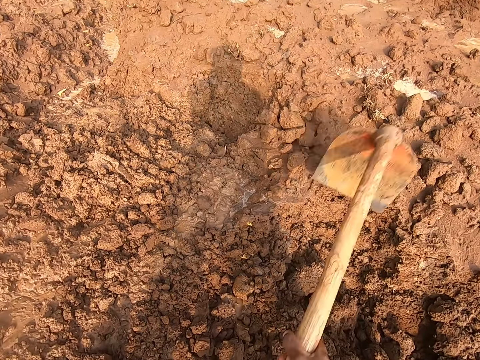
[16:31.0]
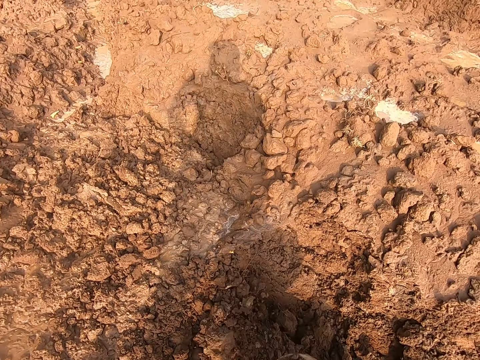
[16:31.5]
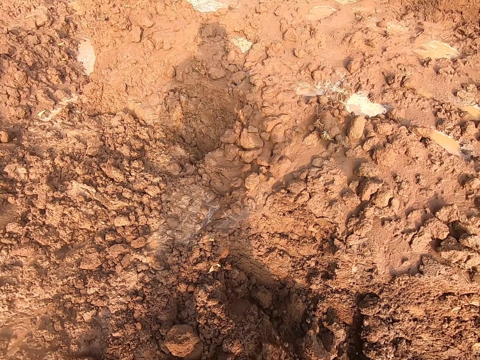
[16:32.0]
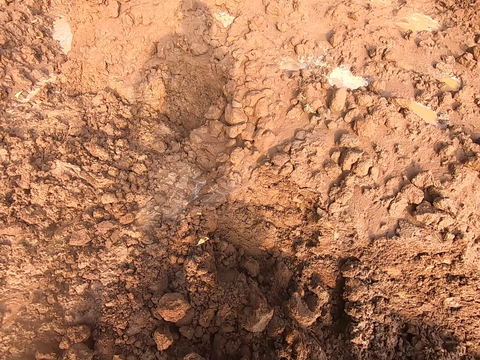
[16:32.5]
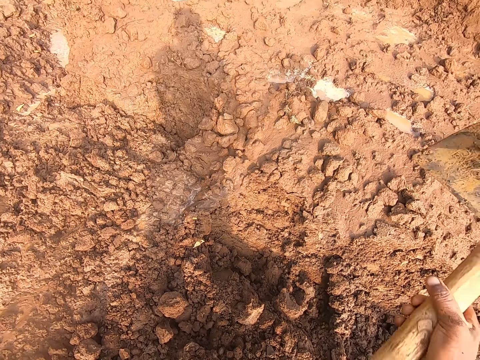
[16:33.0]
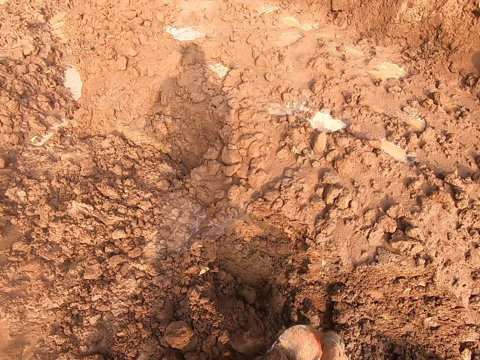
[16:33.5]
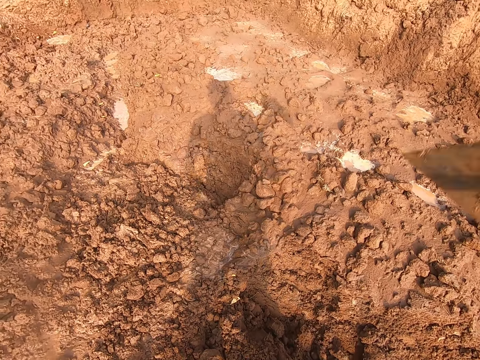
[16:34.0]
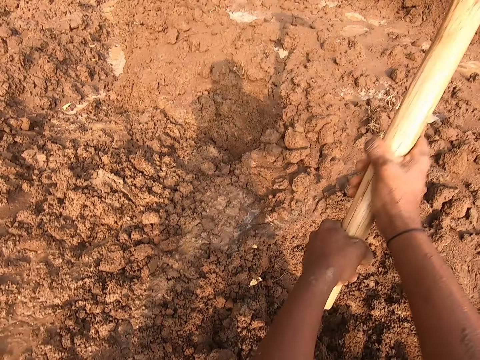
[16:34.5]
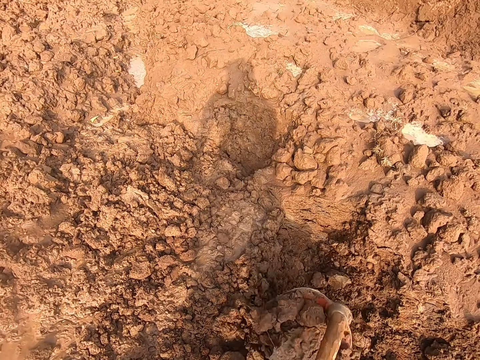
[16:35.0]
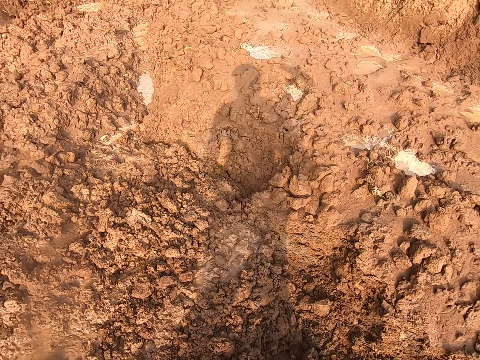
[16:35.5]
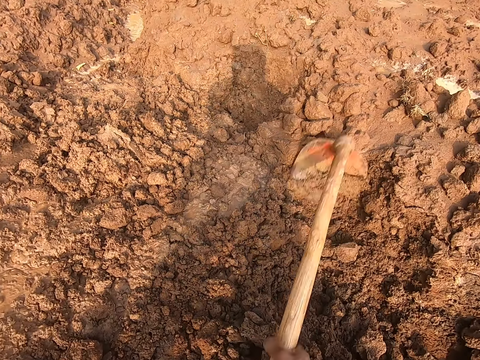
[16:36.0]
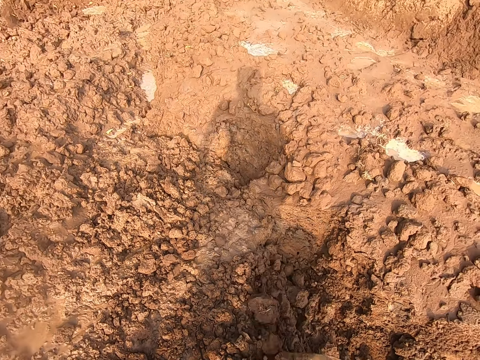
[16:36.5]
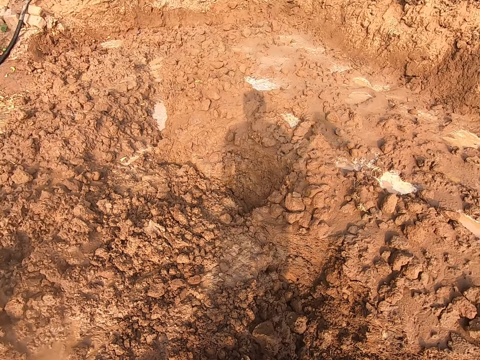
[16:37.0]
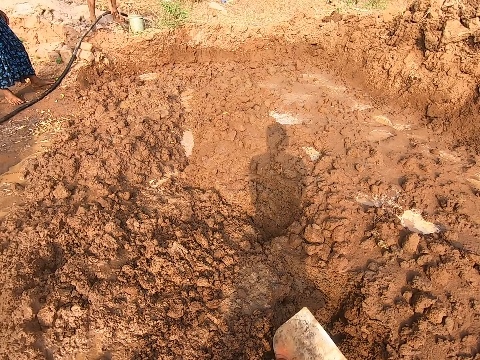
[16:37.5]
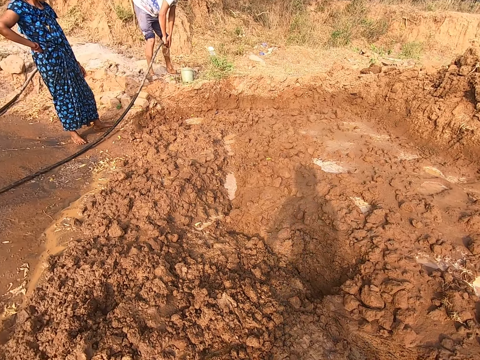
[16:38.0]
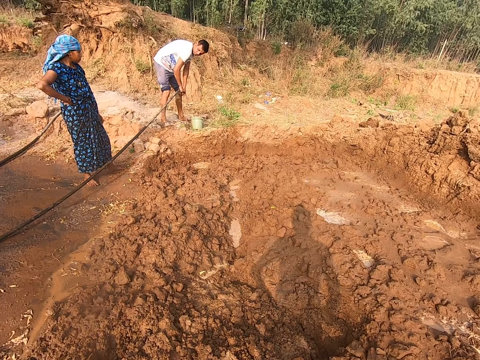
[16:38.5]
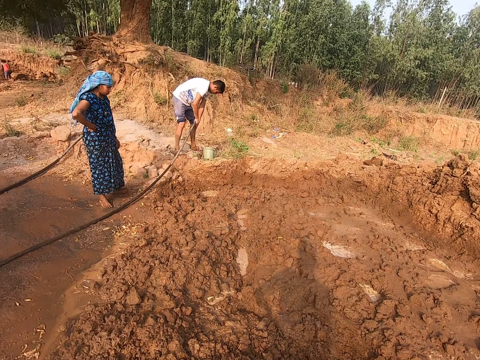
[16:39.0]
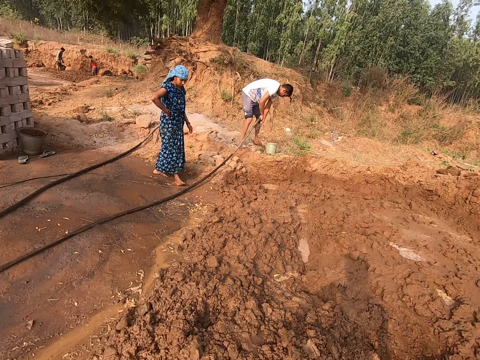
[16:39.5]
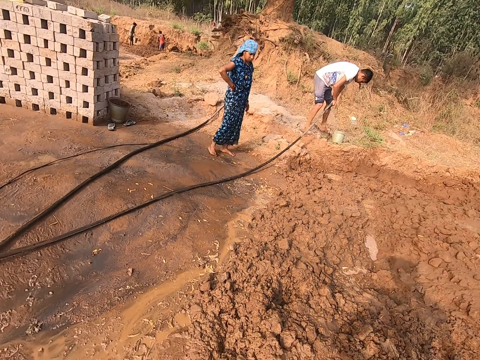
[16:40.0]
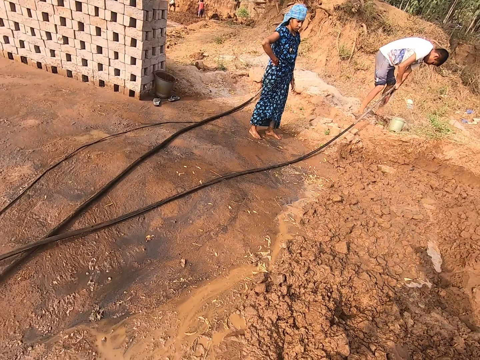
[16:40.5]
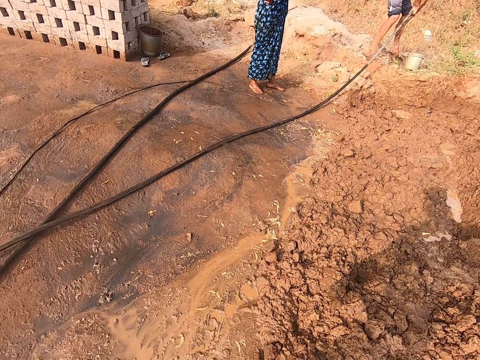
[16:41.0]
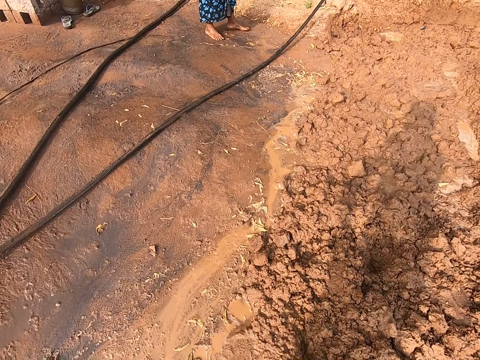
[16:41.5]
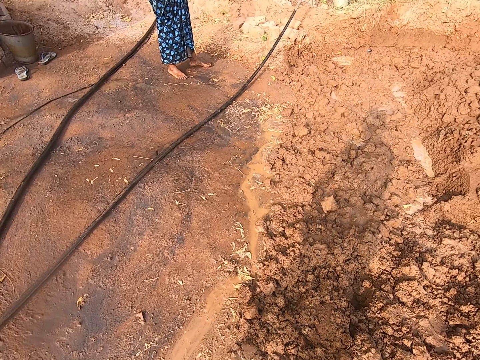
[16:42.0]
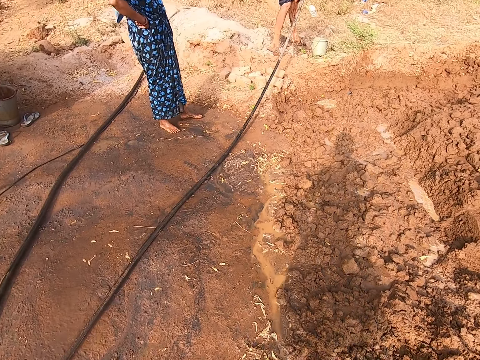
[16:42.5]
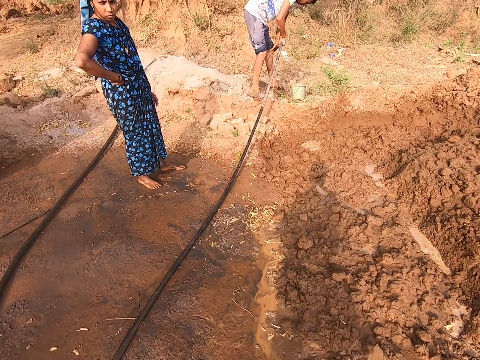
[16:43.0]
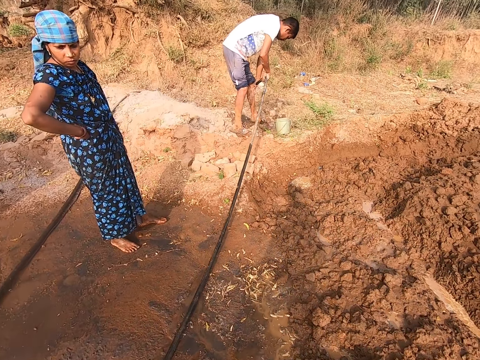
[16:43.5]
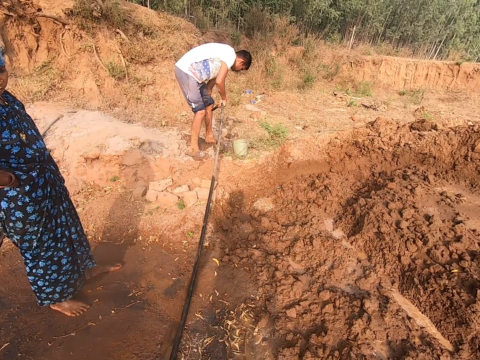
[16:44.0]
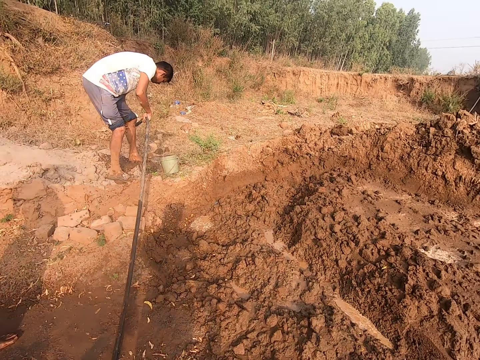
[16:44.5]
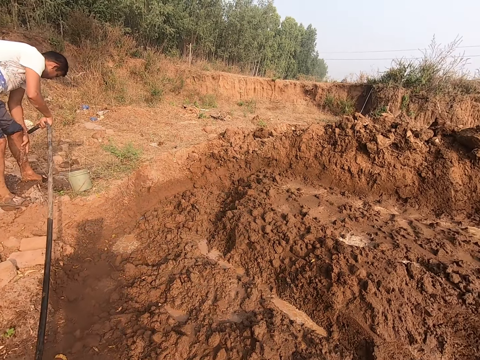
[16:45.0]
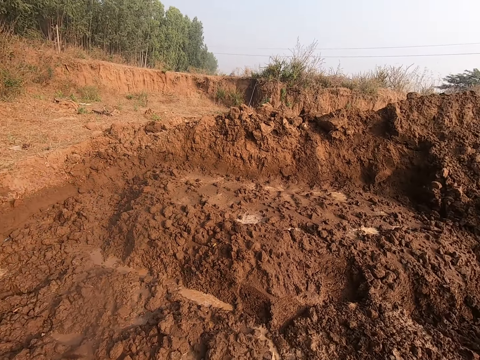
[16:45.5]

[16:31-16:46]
The camera wearer digs the ground on the field with the hoe in both hands. They hit the ground with the hoe in both hands. A man washes his legs with the water from the hose pipe in his right hand. The camera wearer walks towards the man and a woman on the field.

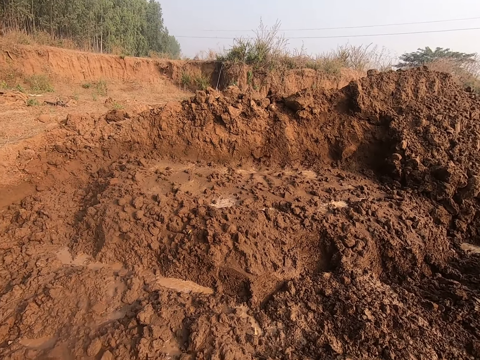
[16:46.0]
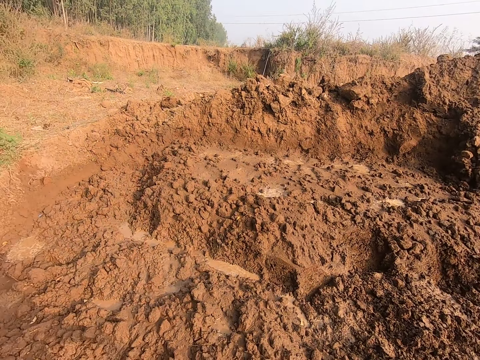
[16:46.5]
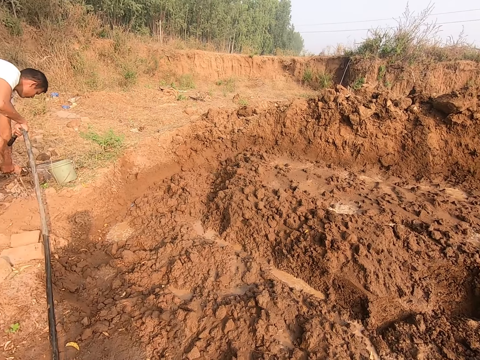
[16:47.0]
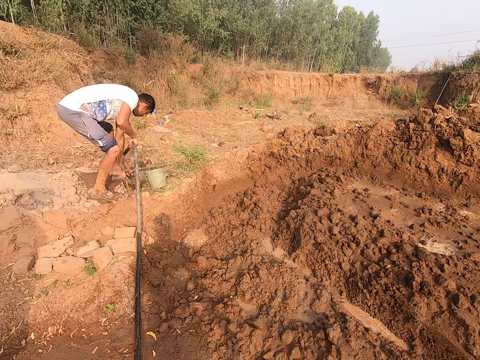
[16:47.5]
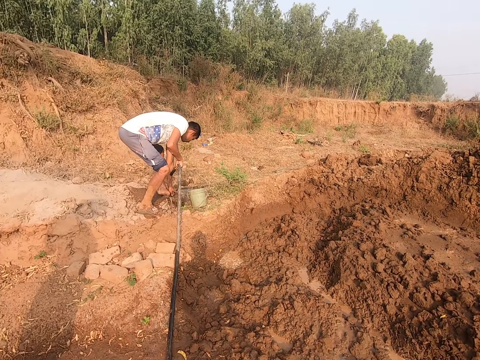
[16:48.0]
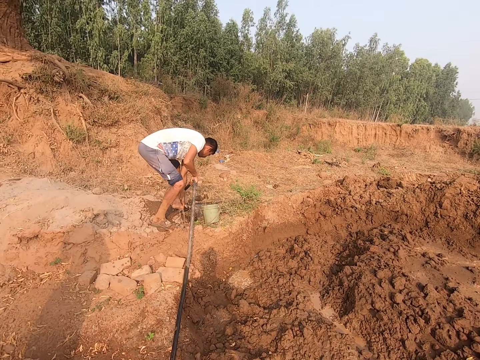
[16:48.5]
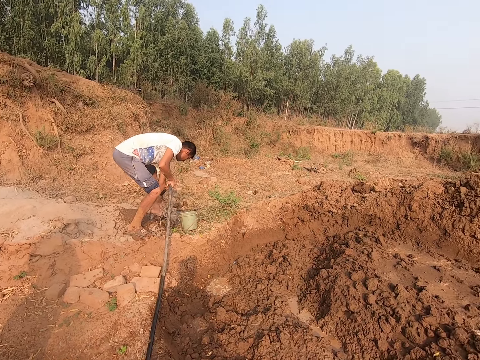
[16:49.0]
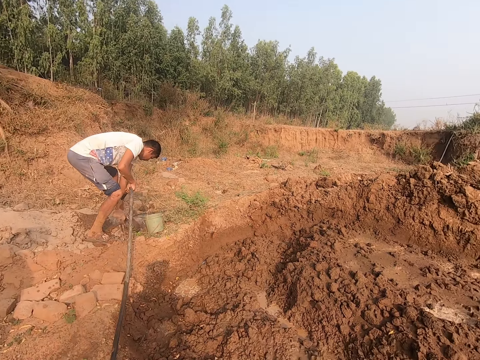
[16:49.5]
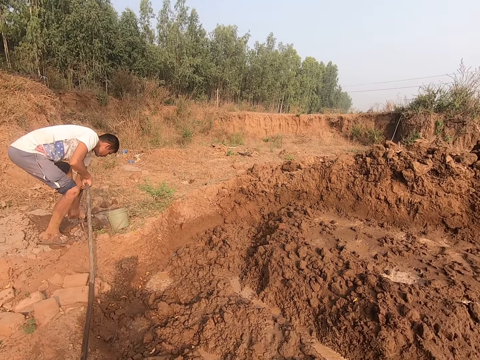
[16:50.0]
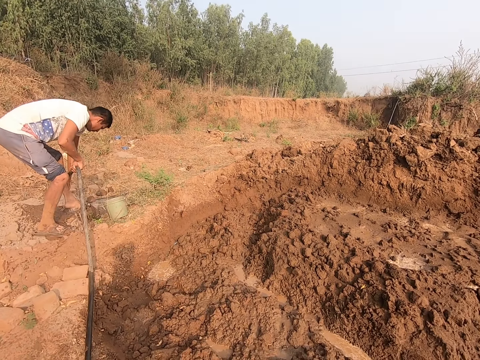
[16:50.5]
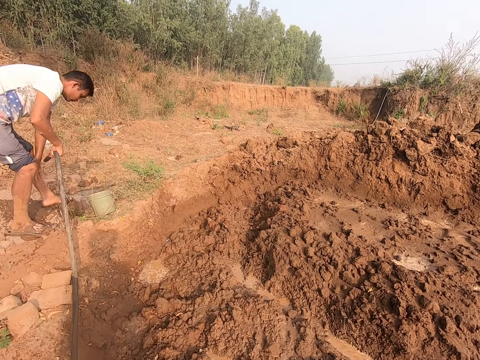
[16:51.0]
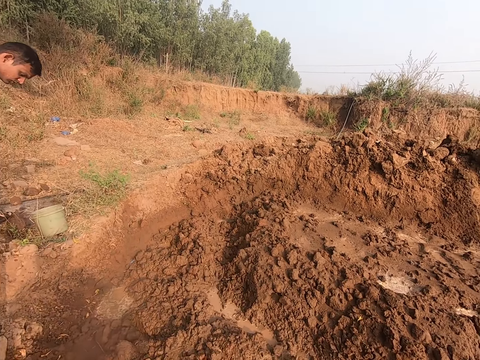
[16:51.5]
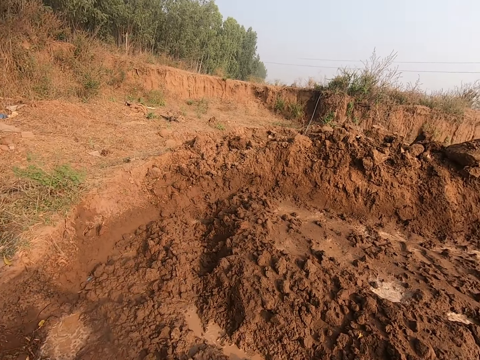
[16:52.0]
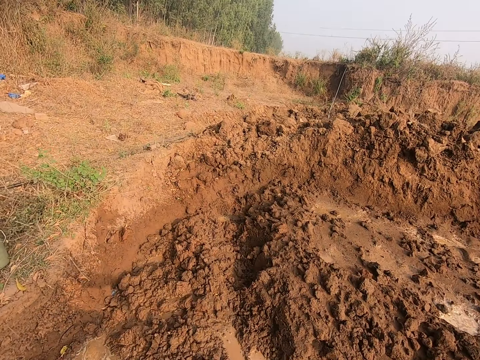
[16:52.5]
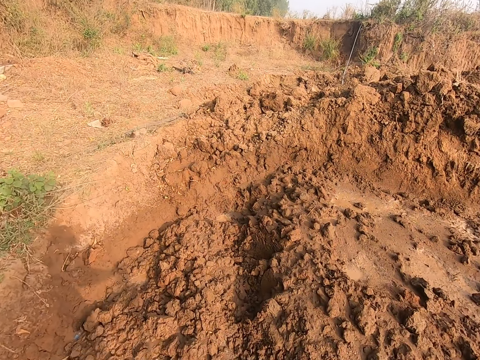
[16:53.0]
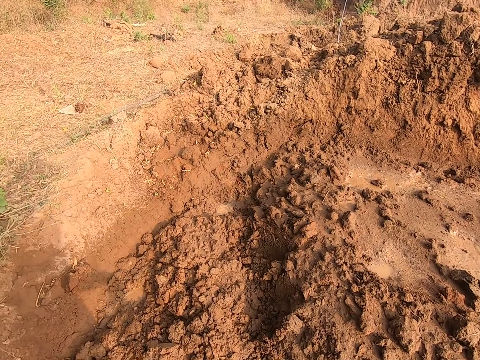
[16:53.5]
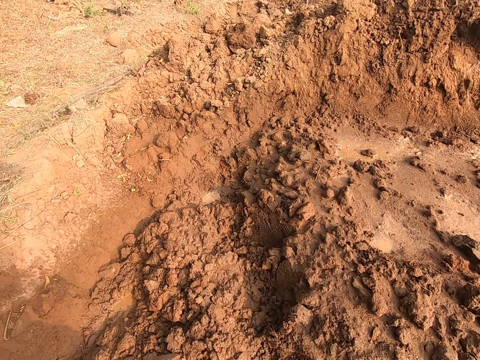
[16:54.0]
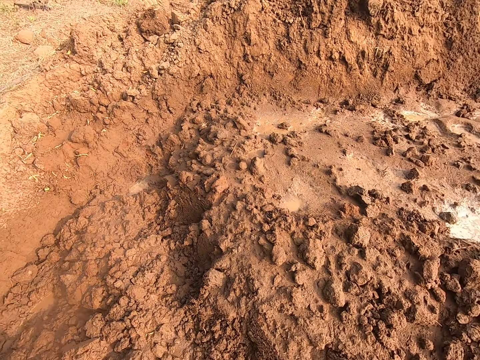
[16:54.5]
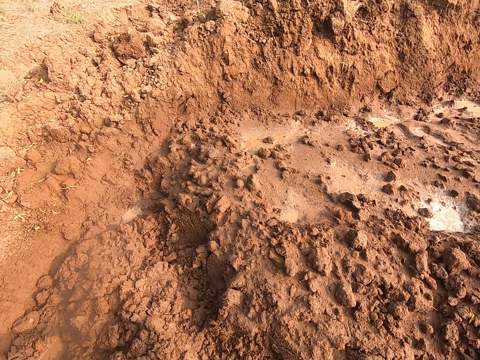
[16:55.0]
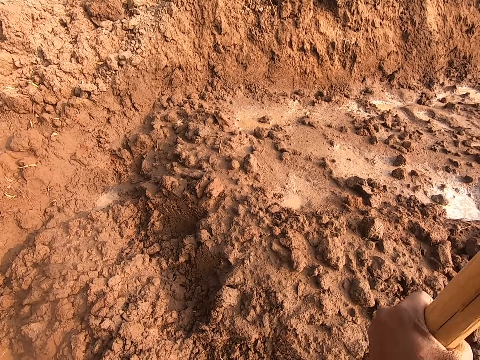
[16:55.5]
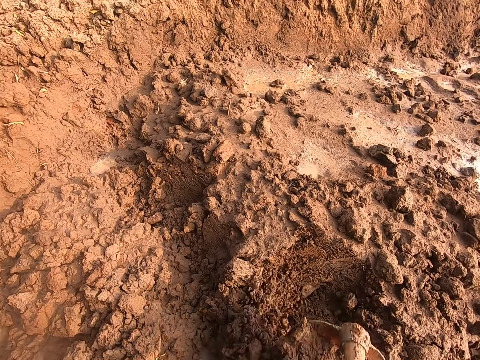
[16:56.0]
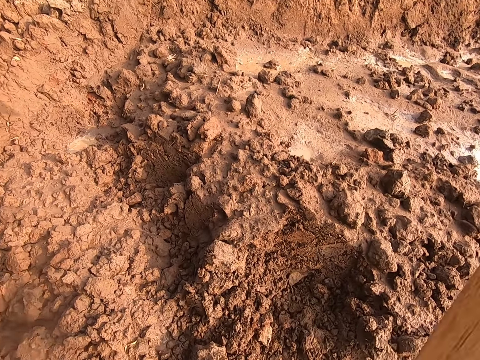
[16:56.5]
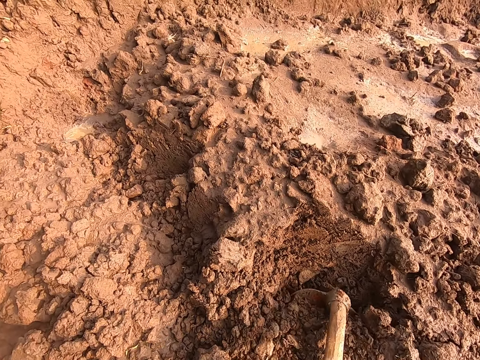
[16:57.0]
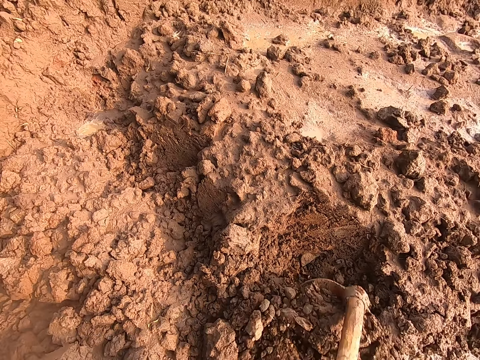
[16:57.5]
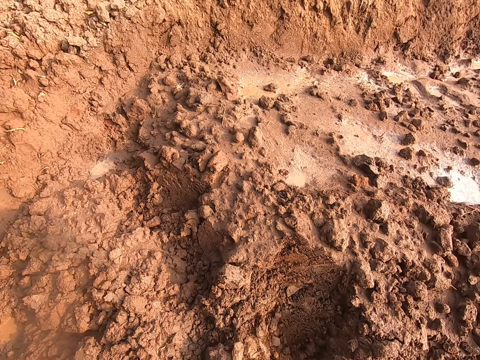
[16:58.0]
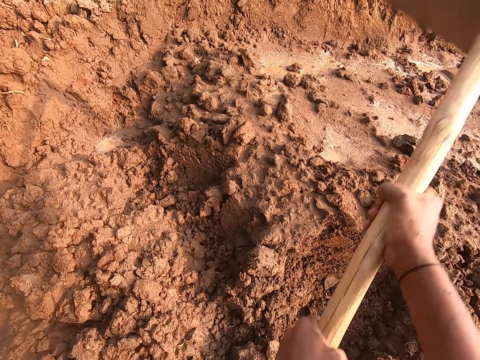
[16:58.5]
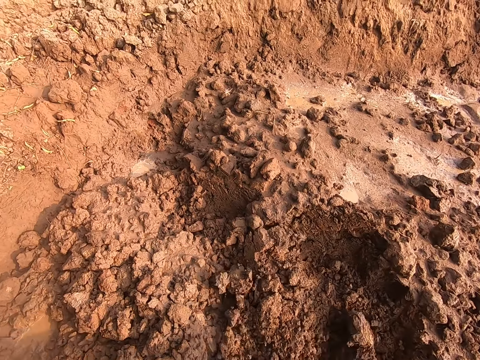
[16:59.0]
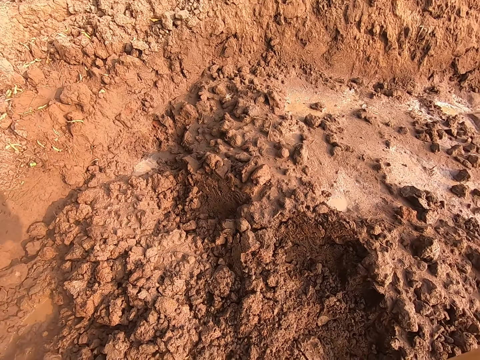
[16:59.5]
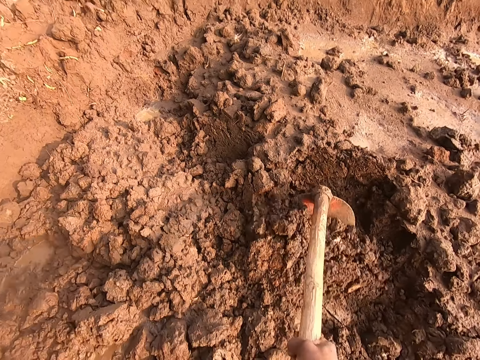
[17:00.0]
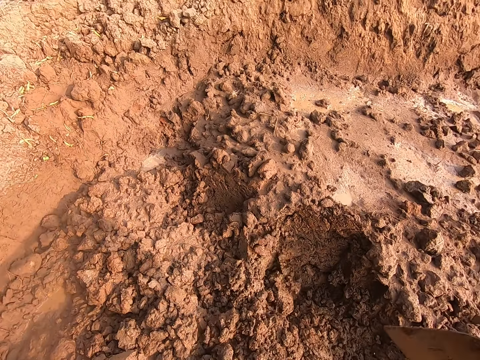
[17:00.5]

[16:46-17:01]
The camera wearer converses with a woman. They dig the ground on the field with the hoe in both hands.
